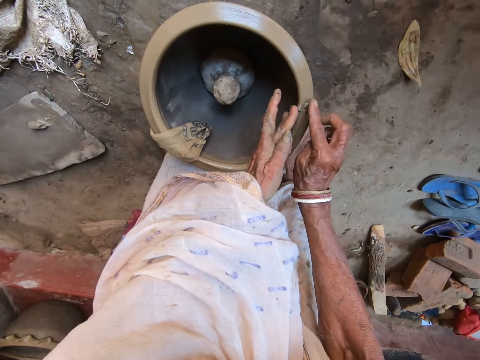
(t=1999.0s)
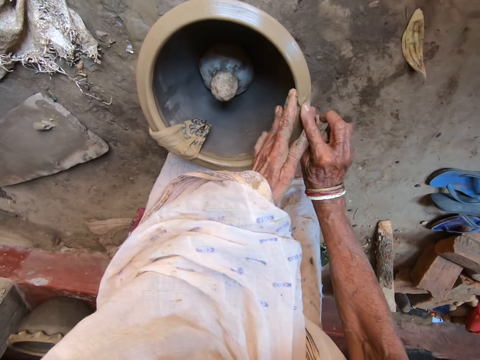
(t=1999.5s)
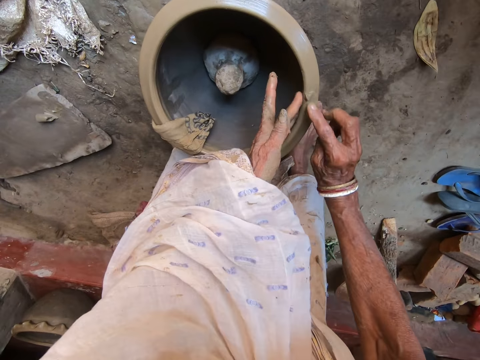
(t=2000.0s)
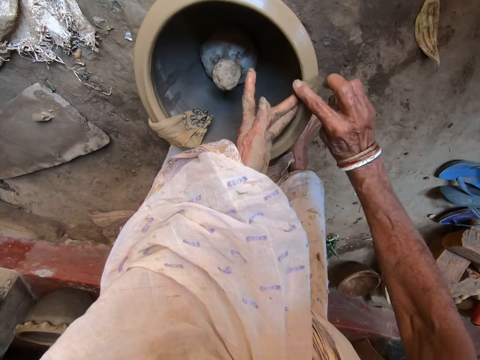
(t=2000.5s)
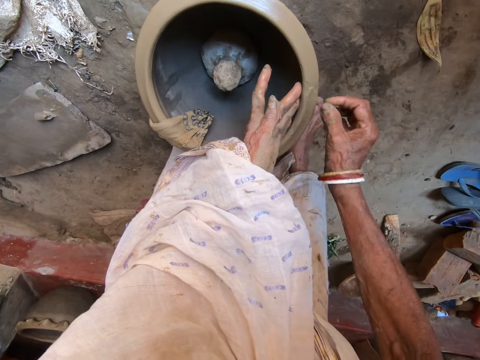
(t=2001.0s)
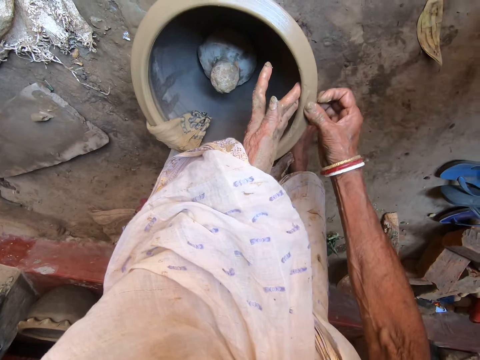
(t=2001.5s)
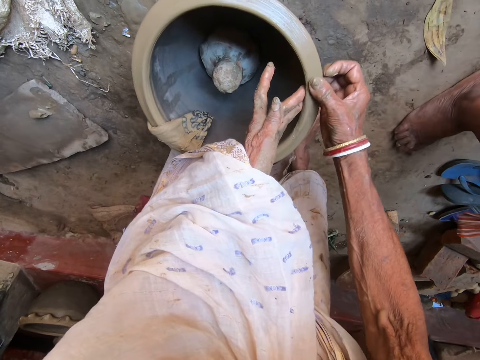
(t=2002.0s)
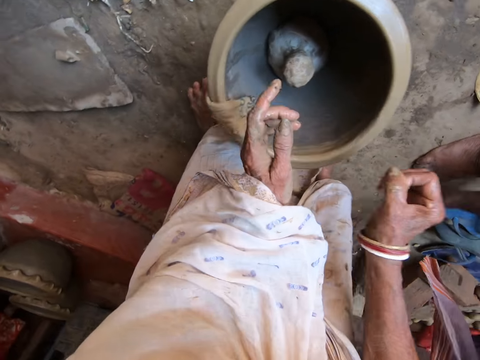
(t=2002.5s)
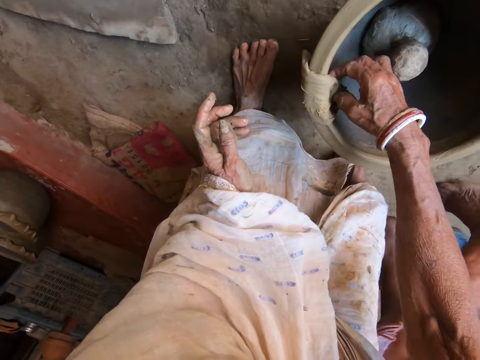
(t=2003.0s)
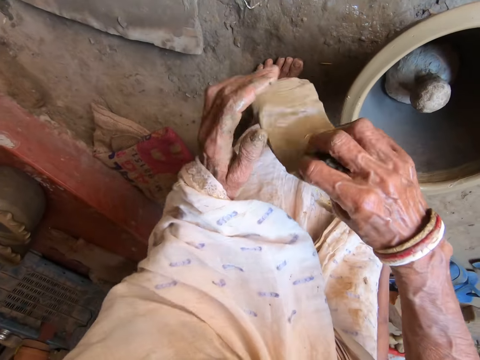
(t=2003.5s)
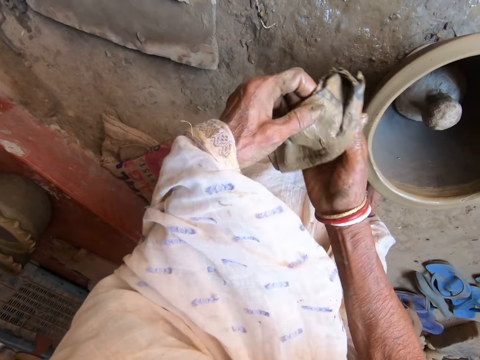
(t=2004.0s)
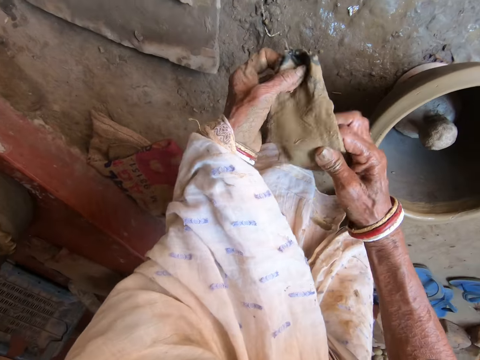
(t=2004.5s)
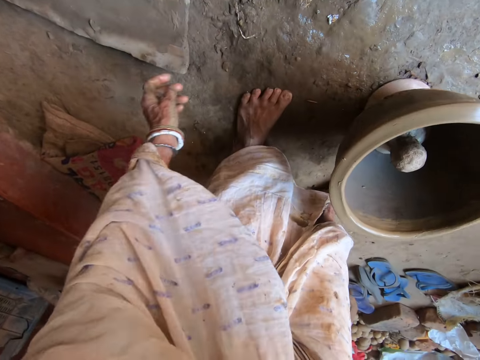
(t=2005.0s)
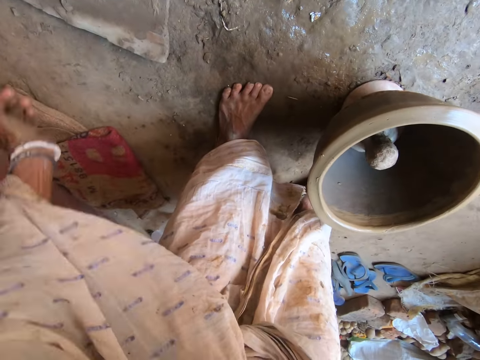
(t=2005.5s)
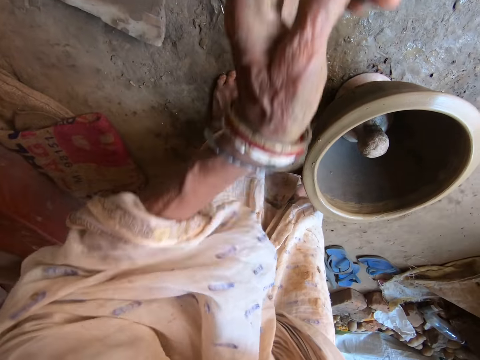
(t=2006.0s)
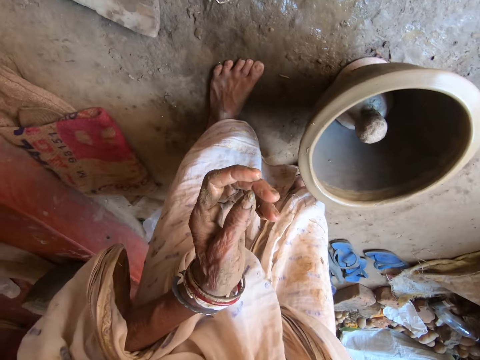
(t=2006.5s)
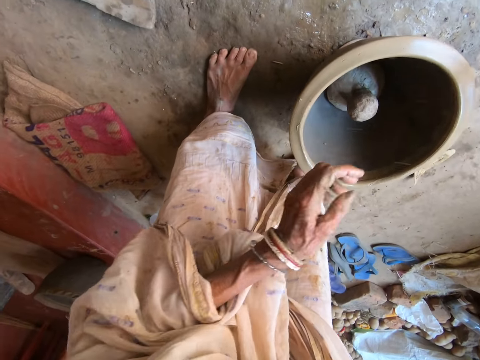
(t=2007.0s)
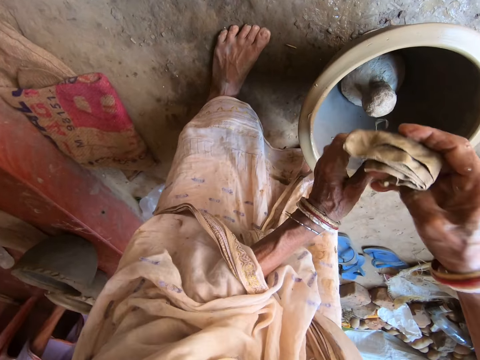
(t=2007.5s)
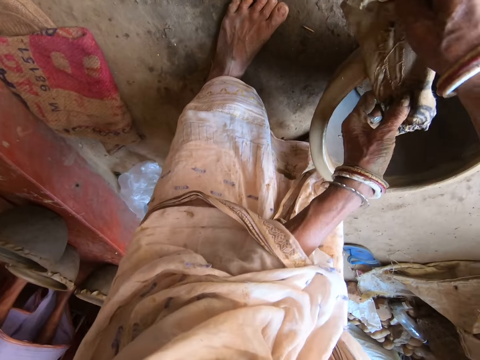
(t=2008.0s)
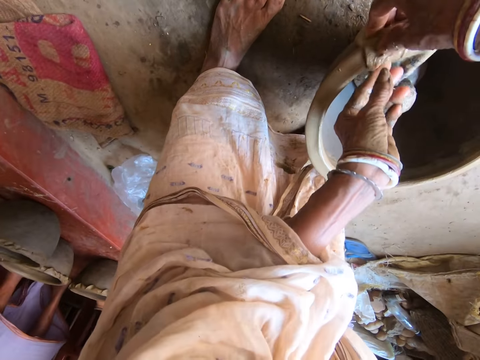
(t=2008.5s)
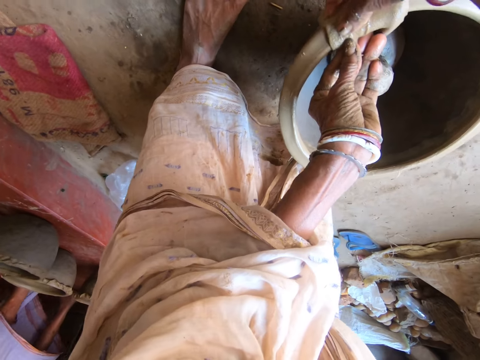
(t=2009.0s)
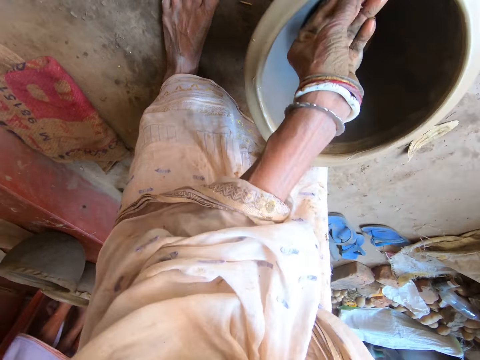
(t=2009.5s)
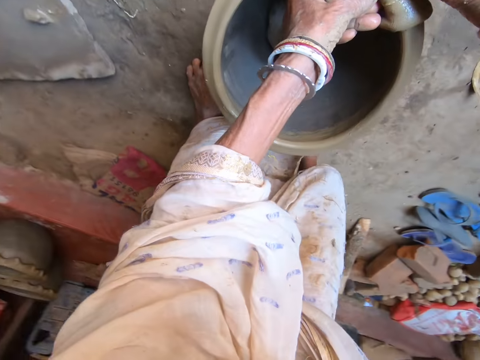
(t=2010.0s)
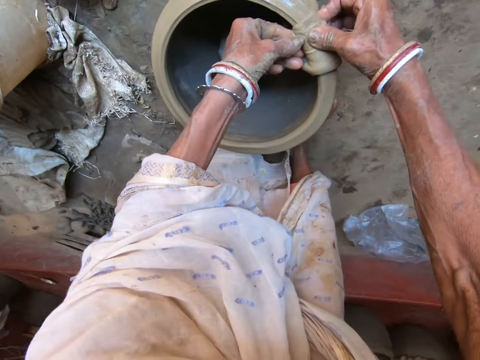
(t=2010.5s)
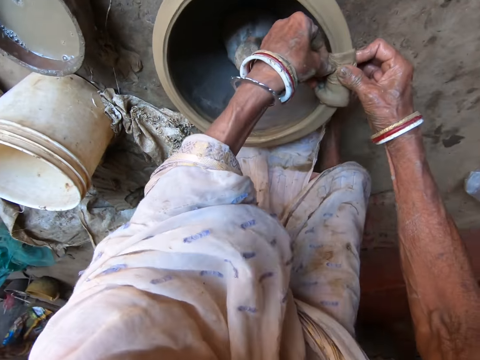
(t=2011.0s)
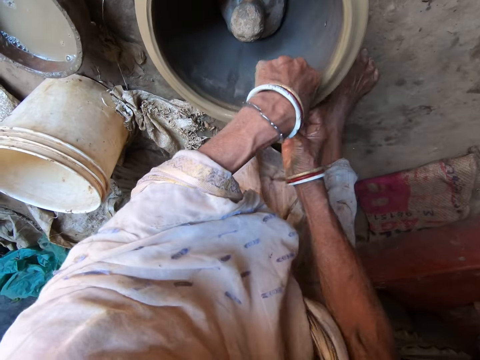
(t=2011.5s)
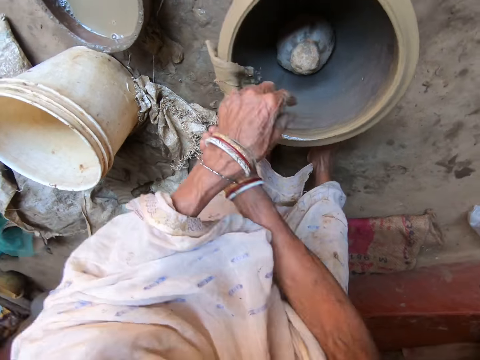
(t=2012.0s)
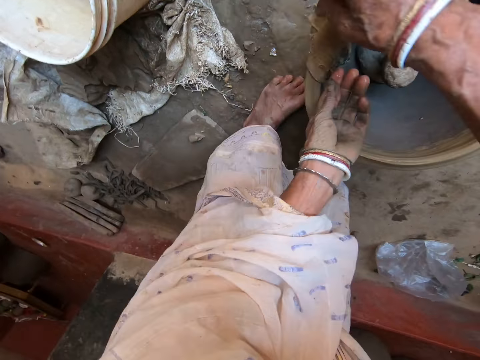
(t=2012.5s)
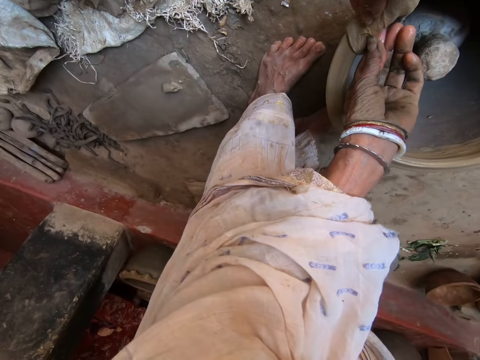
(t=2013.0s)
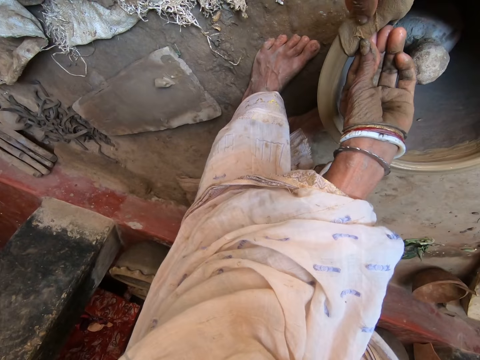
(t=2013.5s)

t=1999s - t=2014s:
The camera wearer molds the pot. She picks up the napkin from the pottery mold on the casted mold on the ground. She folds the napkin with her hands. She dips the napkin in a bowl of water on the ground with her right hand. She places the napkin on the pottery mold on the casted mold on the ground with her hands. She scrubs the pot. She dresses the pottery mold on the casted mold on the ground with the napkin in her hands.

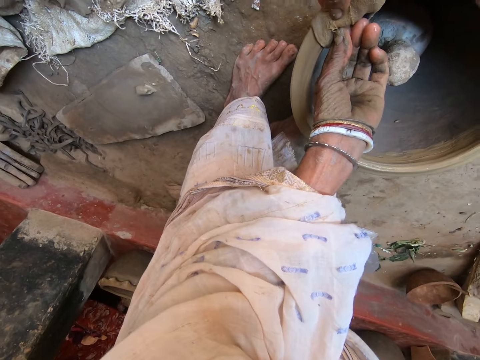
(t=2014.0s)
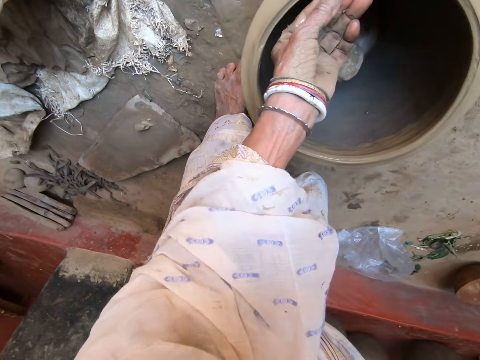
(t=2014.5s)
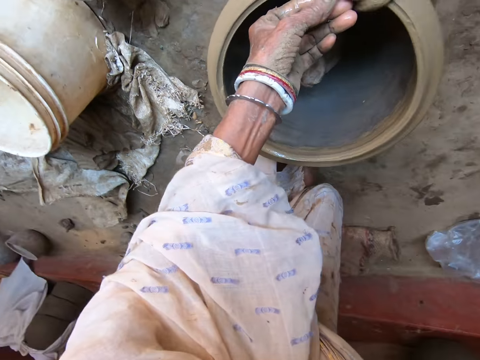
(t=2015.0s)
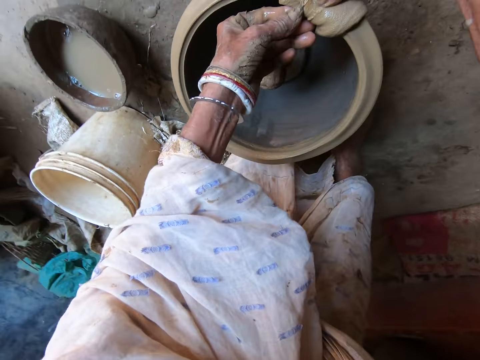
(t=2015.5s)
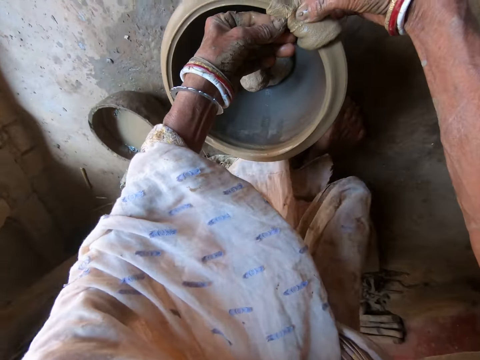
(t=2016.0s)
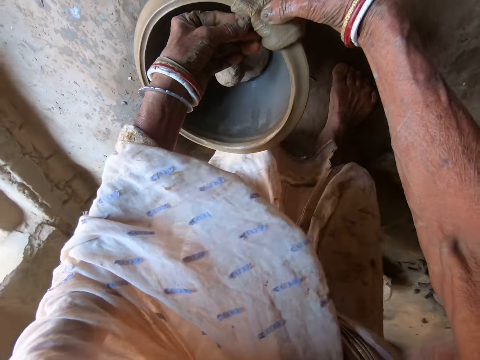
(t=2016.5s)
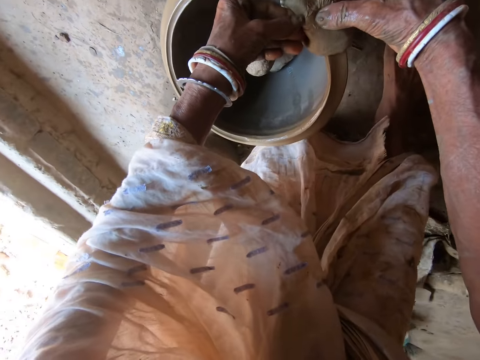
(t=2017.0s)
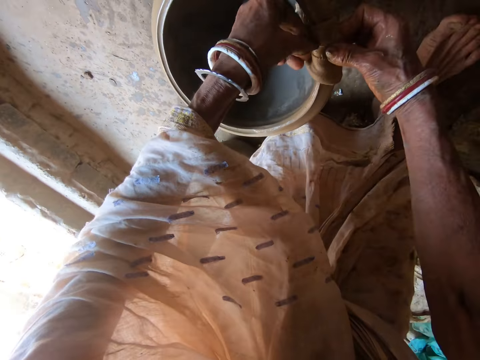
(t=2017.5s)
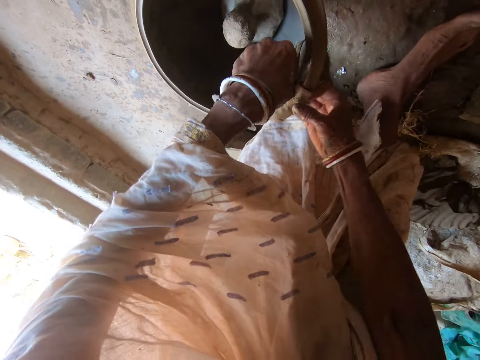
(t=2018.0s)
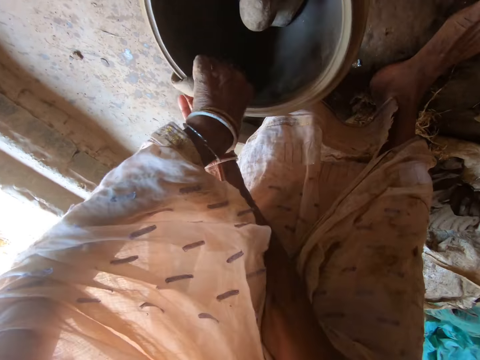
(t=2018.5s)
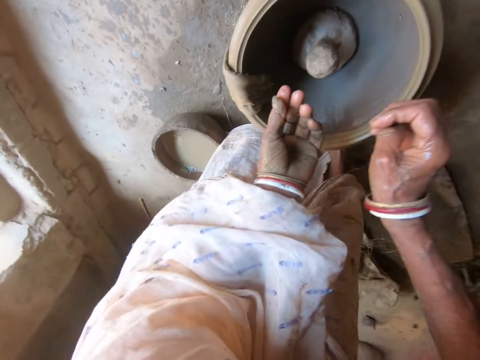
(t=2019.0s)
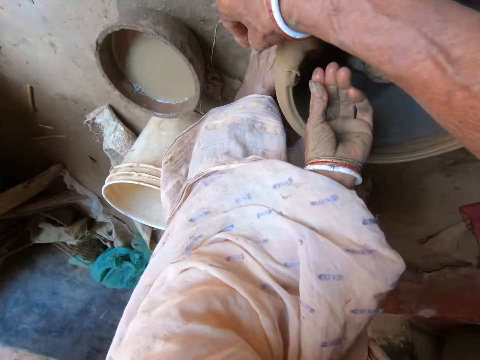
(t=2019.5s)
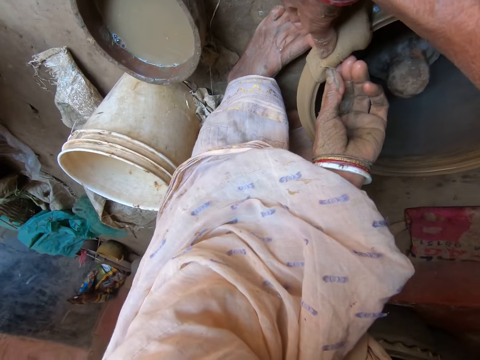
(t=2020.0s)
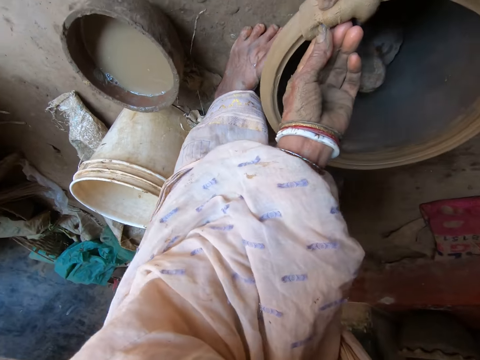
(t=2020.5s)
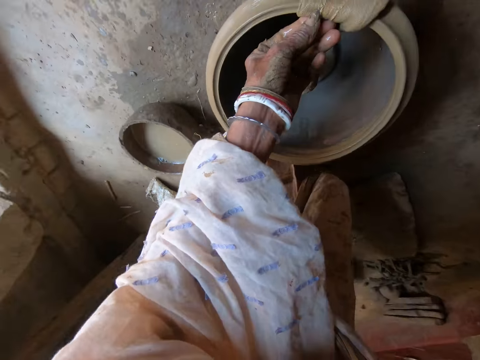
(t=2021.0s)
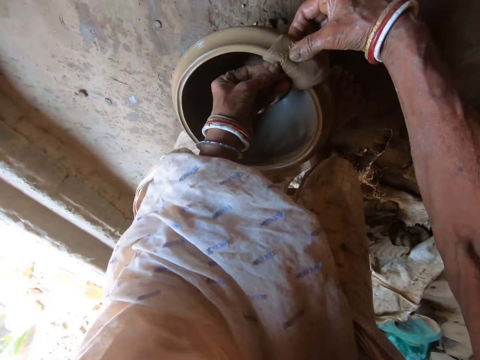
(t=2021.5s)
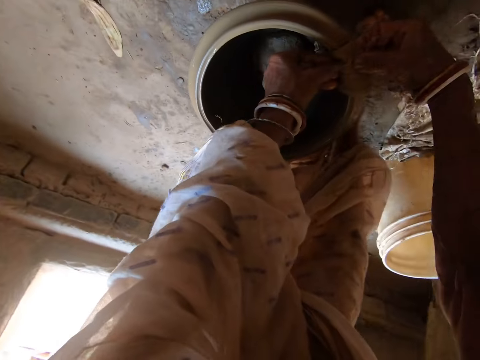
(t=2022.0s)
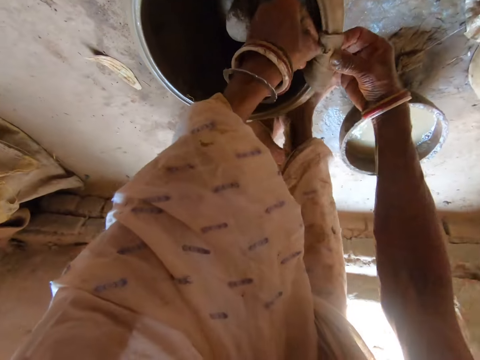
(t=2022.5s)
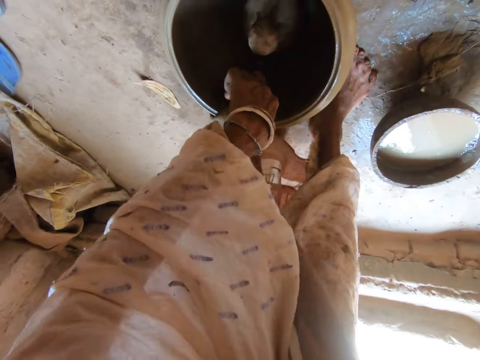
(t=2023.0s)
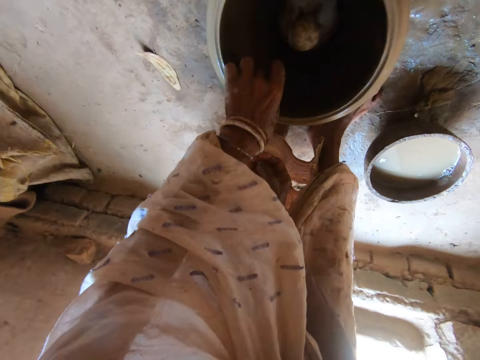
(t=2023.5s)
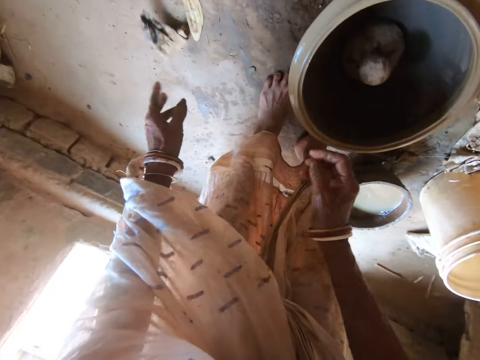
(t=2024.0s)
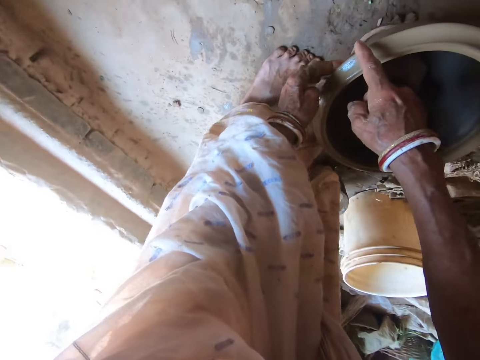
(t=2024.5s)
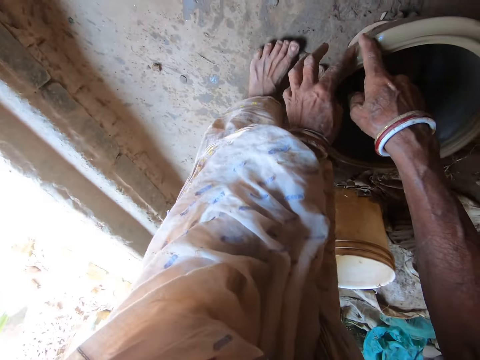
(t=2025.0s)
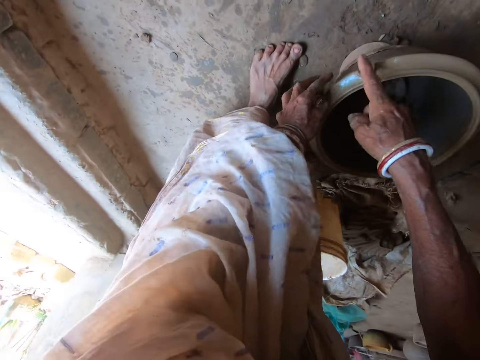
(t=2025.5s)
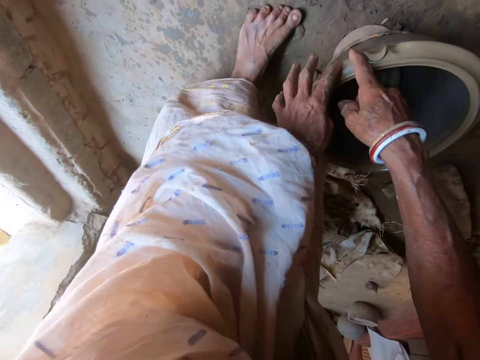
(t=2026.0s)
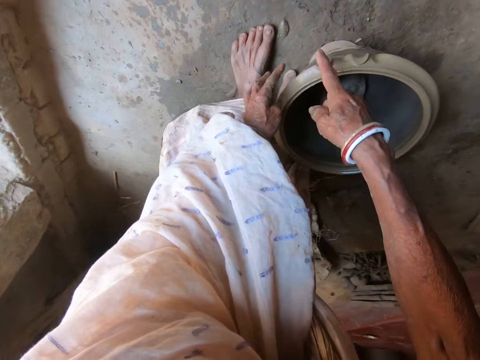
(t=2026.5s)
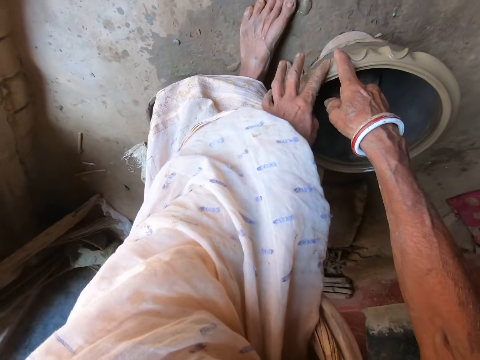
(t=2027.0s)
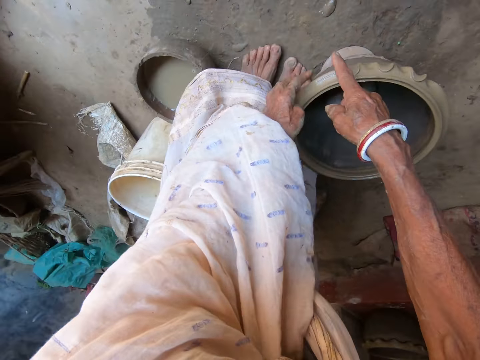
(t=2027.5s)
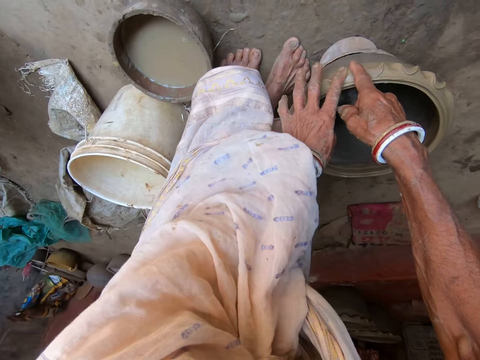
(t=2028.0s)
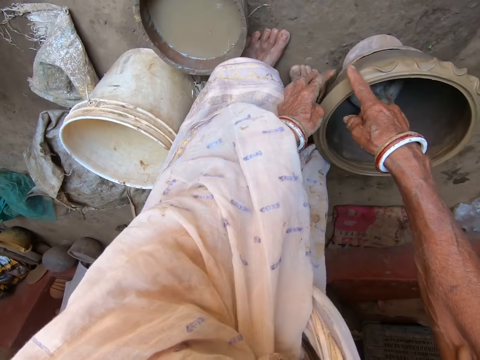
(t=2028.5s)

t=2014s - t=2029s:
The camera wearer throws the napkin on the ground with her left hand. She patterns the pottery mold on the casted mold with her hands. She molds the pot.
